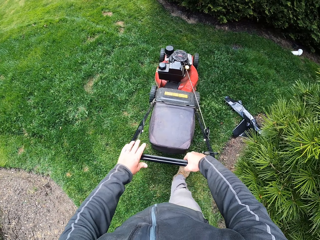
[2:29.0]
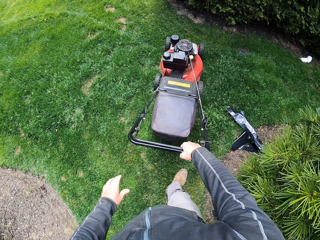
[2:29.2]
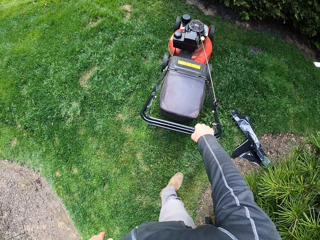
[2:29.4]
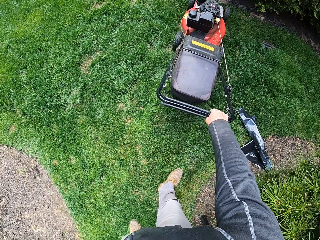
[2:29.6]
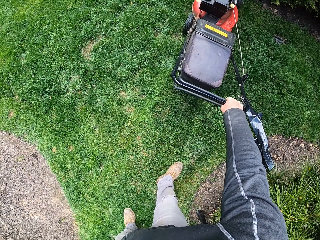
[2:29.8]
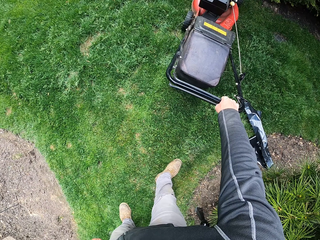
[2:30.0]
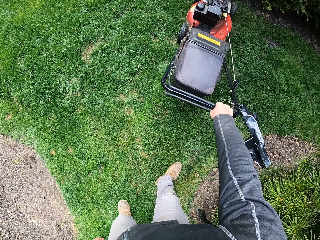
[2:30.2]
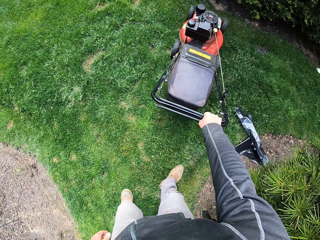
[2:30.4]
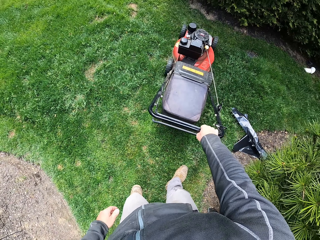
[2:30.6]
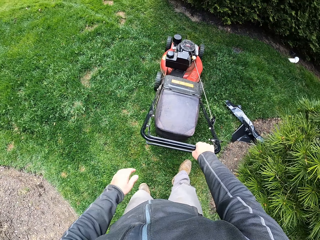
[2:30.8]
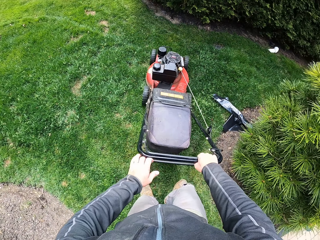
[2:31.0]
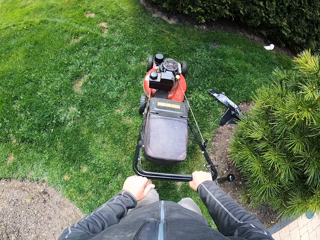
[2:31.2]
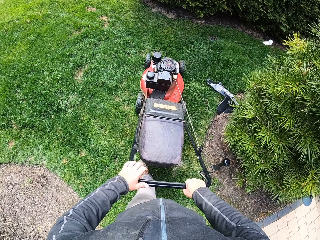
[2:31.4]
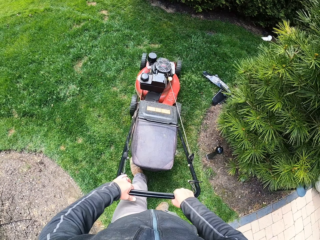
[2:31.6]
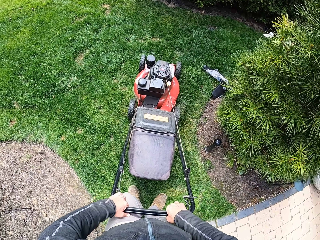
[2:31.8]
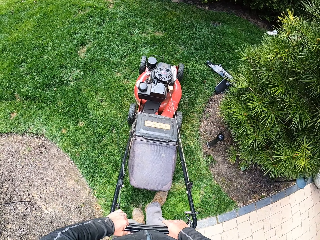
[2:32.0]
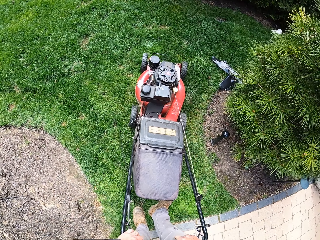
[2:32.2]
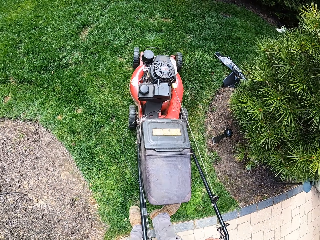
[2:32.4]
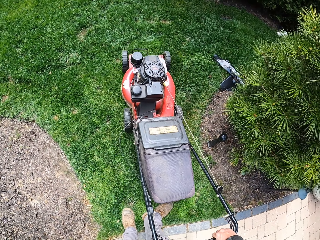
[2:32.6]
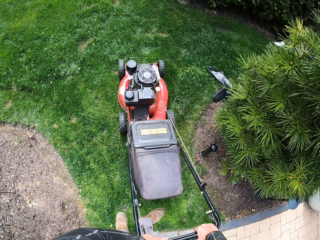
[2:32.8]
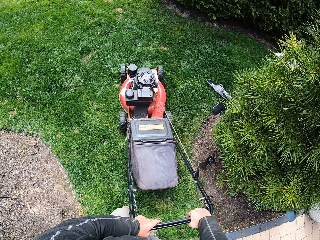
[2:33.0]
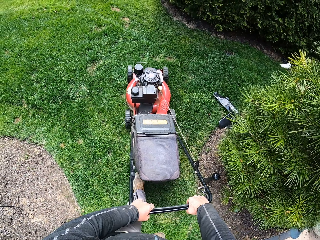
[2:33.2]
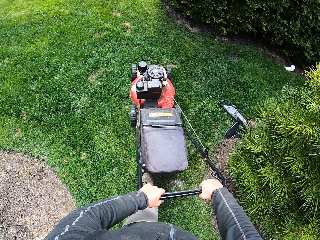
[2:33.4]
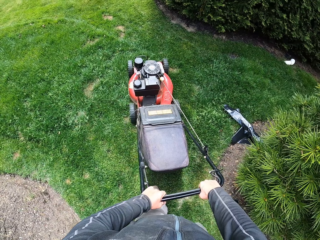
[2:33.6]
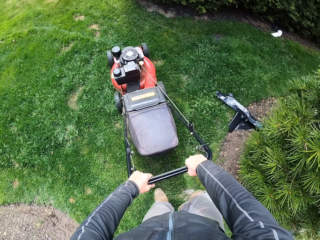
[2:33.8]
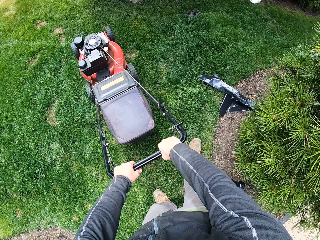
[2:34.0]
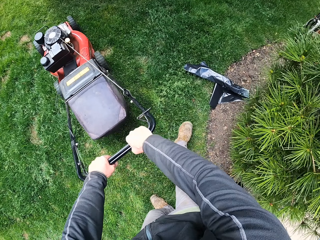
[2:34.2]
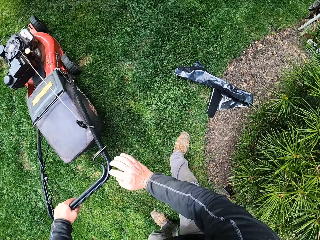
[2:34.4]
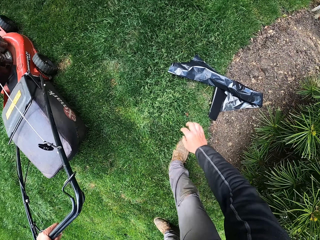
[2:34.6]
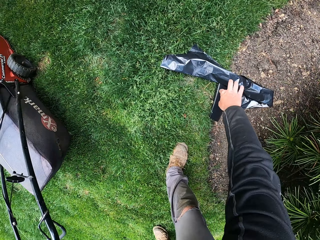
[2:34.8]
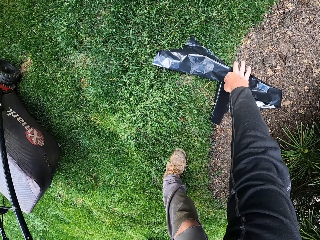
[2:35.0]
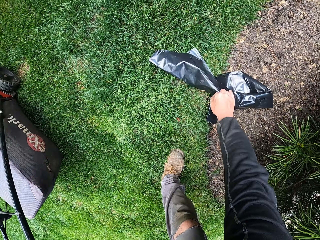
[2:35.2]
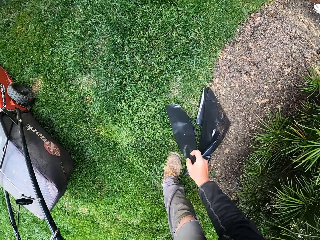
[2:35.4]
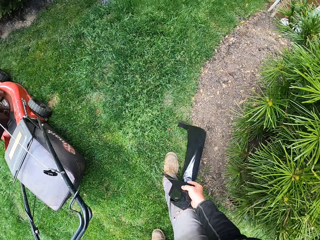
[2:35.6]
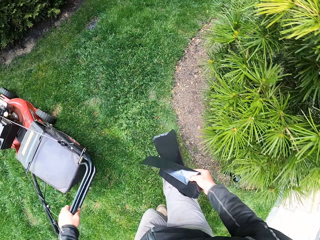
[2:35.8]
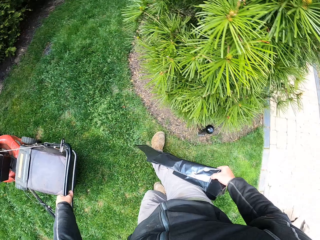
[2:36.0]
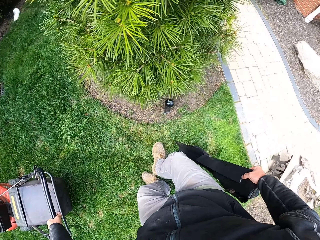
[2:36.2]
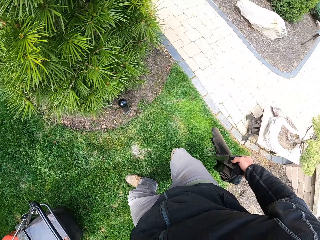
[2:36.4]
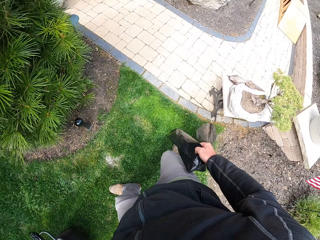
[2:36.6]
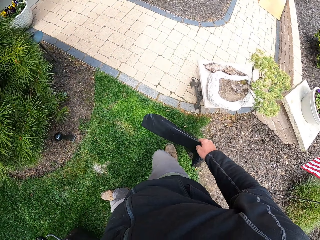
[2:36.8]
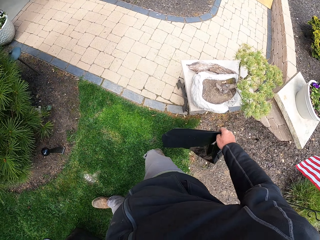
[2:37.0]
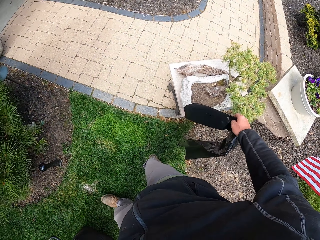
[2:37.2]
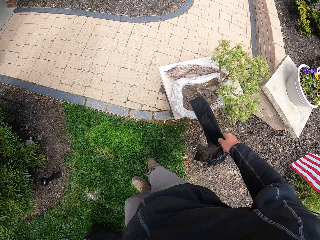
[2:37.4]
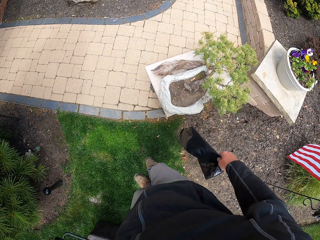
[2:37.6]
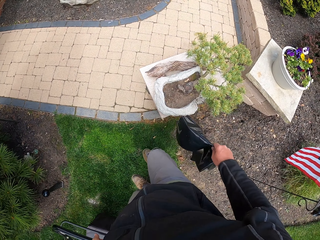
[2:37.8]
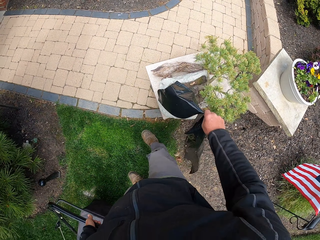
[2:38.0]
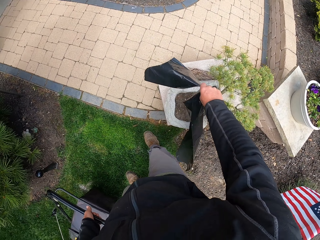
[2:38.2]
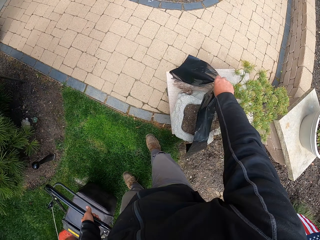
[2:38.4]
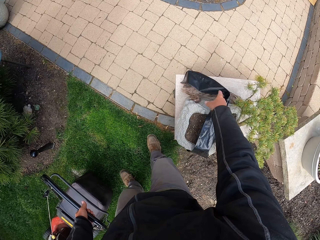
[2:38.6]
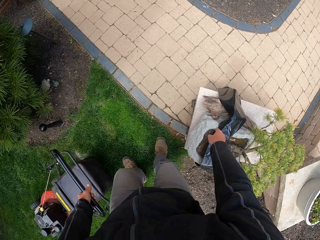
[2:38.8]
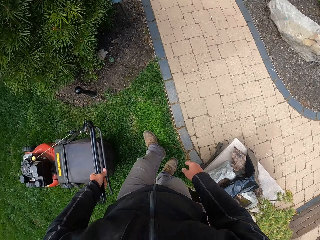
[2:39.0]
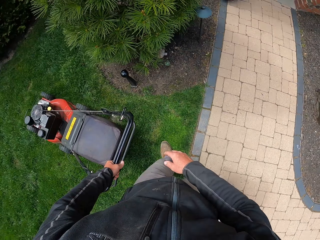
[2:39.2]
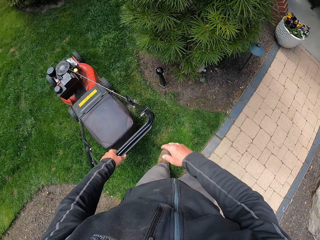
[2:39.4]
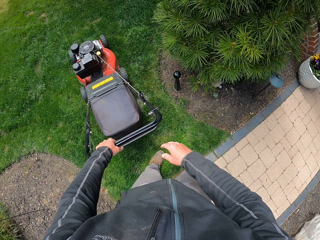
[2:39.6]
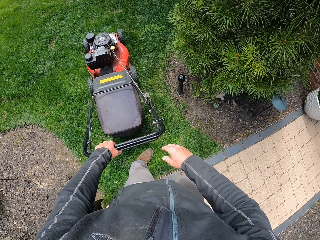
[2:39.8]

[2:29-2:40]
The camera wearer withdraws one hand from the lawn mower. They cut the grass with the lawn mower machine. They hold the lawn mower with both hands. They reverse the lawn mower. They cut the grass with the lawn mower machine. They pick a polythene or paper bag from the ground. They place the bag on the flower bed.

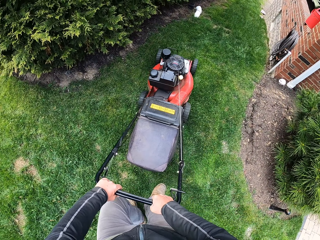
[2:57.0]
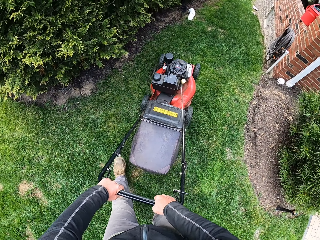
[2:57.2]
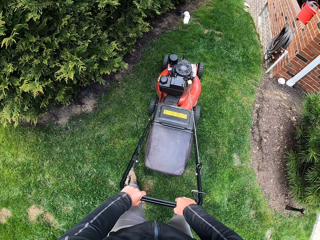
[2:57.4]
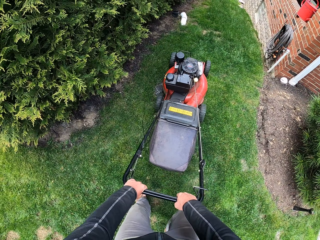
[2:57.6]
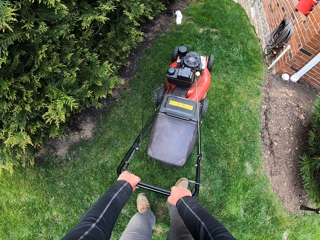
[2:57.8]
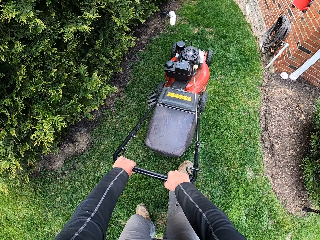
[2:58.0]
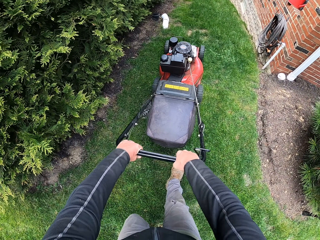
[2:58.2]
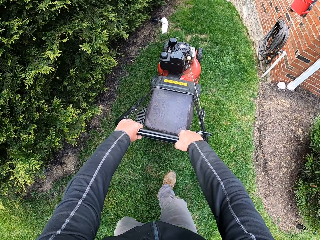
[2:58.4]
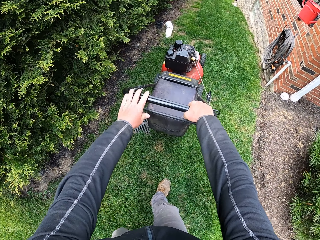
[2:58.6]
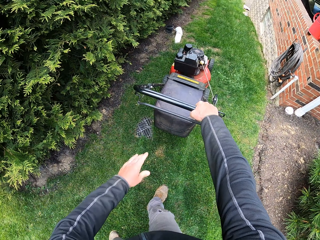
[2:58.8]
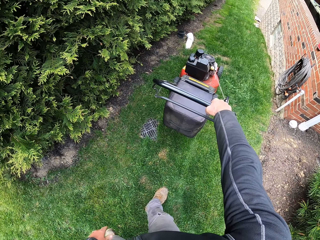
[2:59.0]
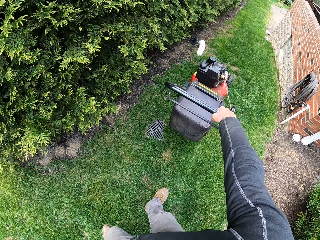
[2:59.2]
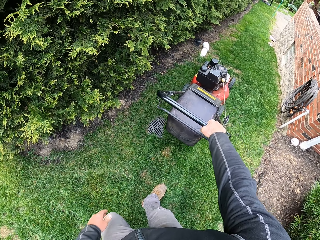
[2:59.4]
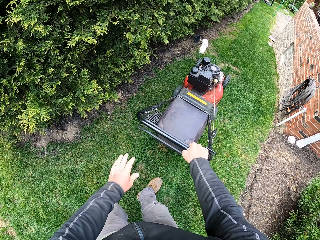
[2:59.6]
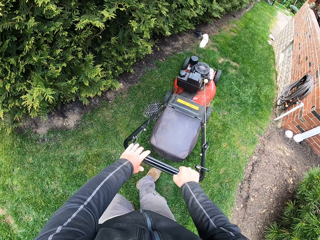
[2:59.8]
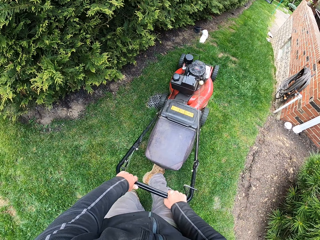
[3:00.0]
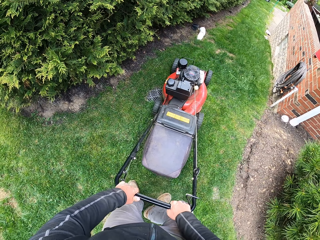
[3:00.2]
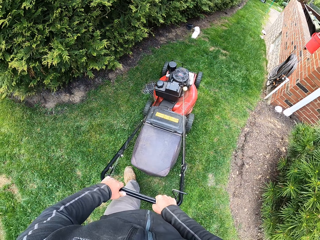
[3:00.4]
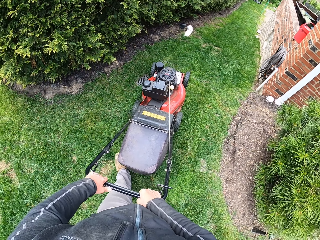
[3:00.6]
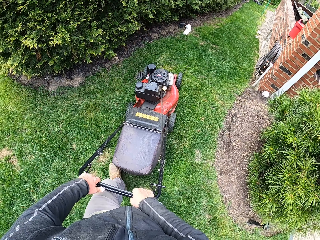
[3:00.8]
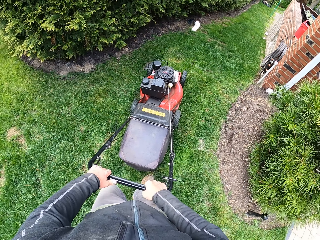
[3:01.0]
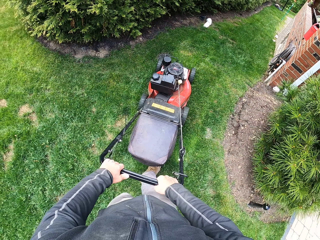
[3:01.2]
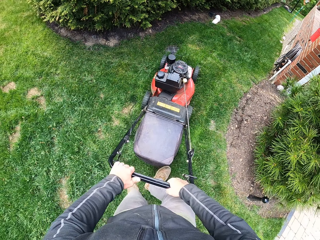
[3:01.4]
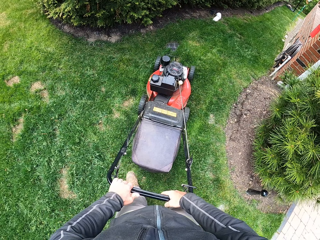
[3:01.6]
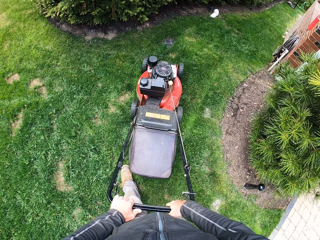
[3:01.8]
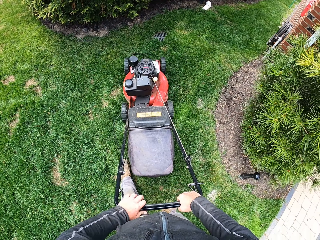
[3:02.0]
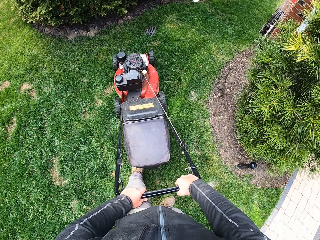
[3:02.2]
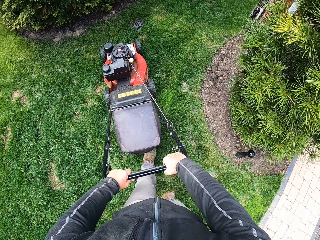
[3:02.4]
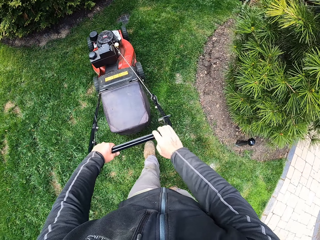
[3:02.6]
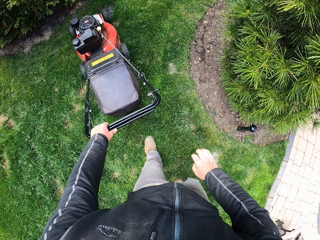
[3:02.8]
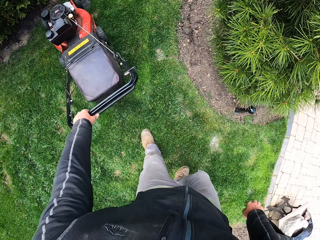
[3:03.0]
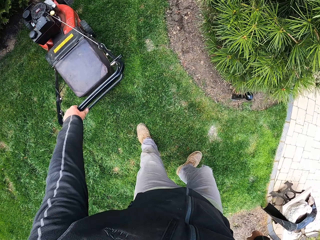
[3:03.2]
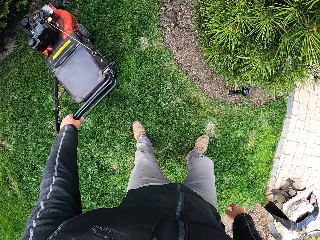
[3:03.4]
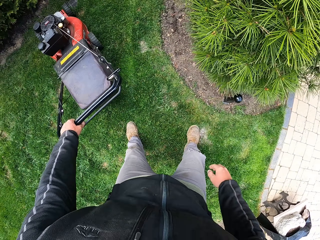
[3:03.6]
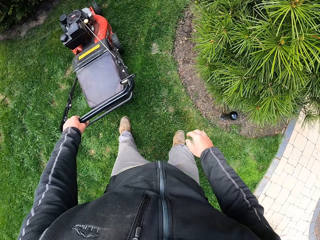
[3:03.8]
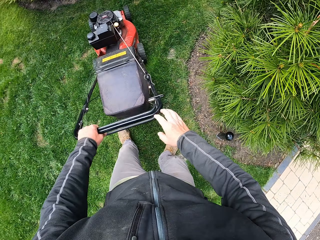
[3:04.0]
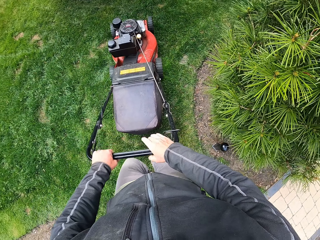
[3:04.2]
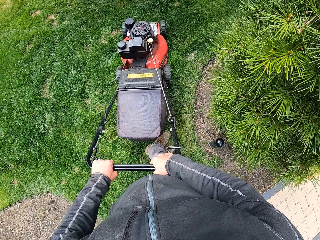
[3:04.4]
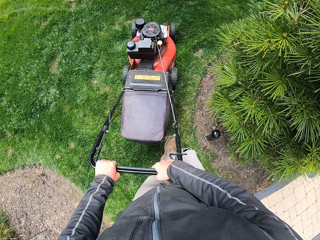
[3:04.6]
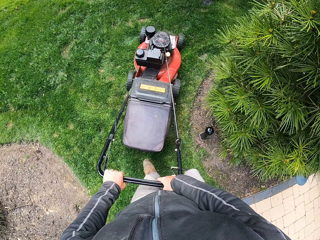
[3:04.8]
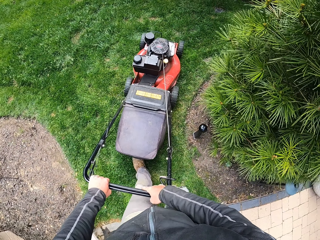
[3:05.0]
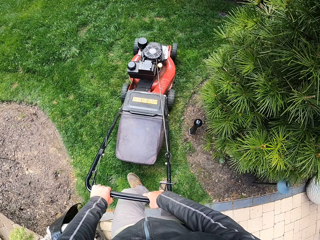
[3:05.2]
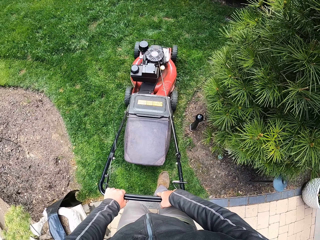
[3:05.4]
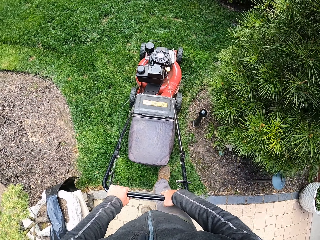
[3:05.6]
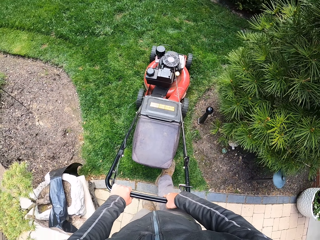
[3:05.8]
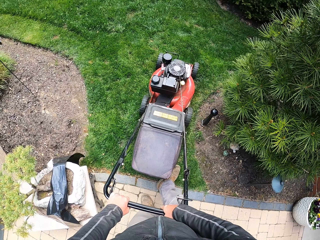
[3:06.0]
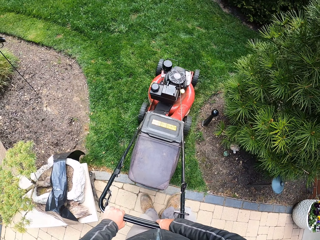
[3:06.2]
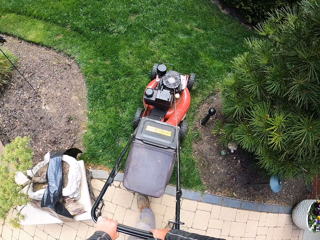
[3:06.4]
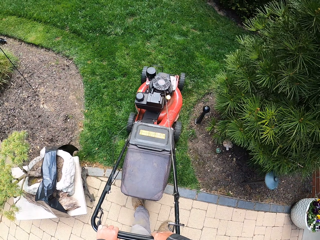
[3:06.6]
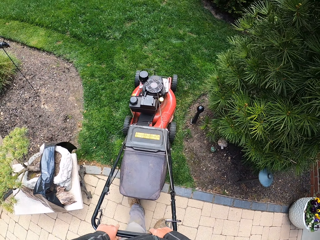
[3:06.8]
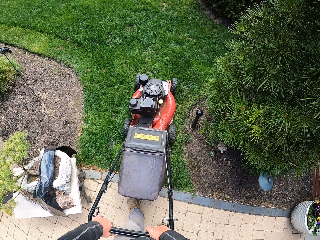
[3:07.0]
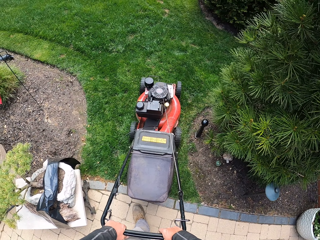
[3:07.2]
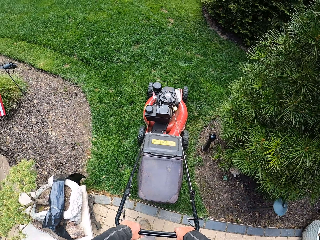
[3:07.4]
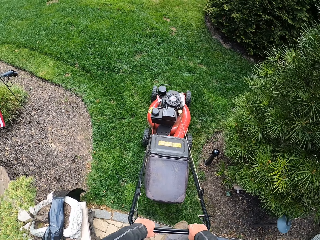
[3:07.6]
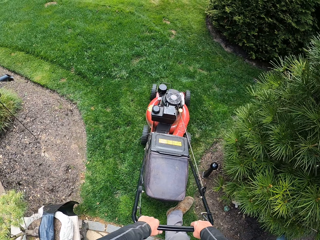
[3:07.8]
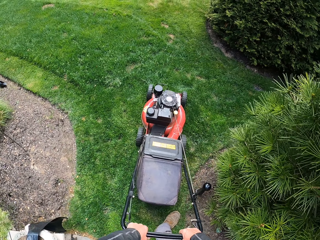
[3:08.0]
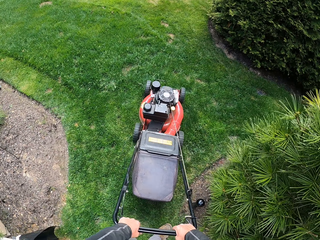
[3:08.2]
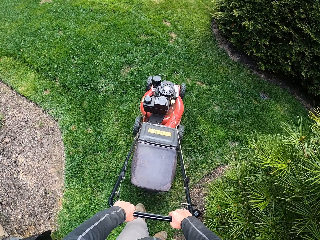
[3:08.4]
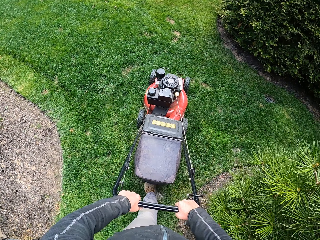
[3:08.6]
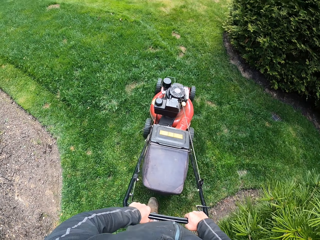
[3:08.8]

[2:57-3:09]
The camera wearer withdraws one hand from the lawn mower. They hold the lawn mower with both hands. They reverse the lawn mower. They withdraw one hand from the lawn mower. They cut the grass with the lawn mower machine. They hold the lawn mower with both hands. They reverse the lawn mower.
